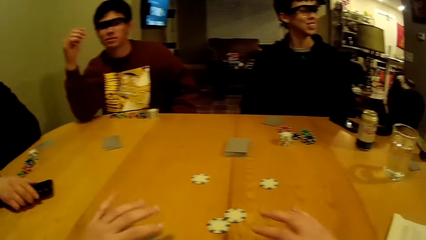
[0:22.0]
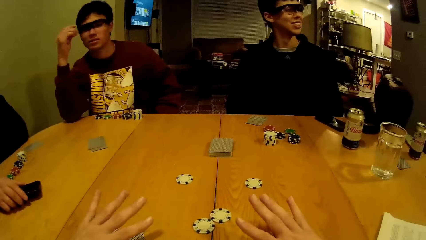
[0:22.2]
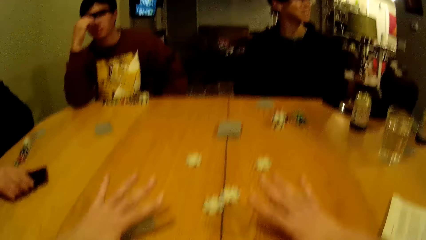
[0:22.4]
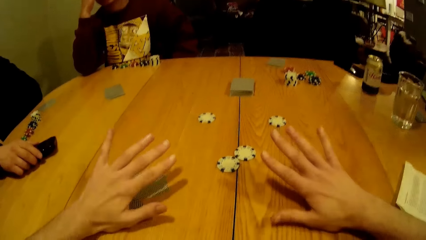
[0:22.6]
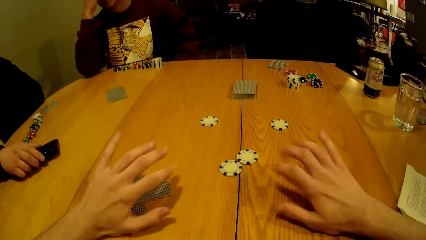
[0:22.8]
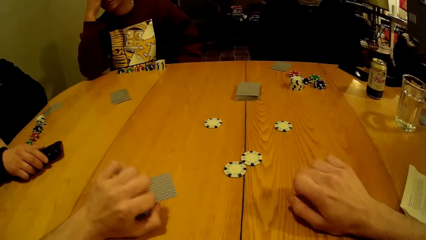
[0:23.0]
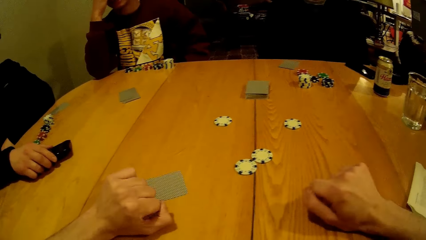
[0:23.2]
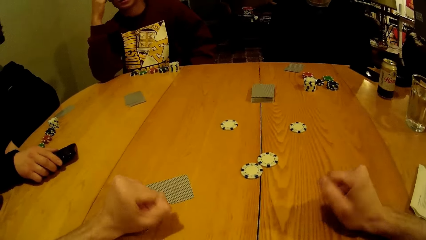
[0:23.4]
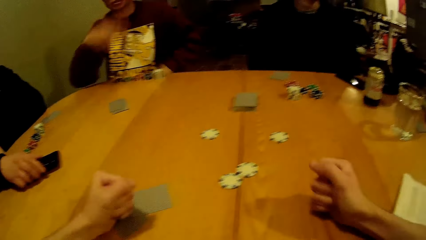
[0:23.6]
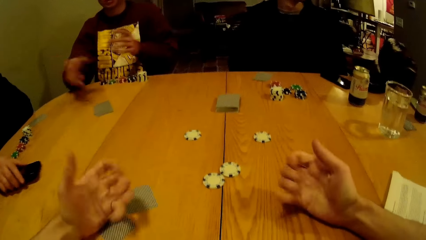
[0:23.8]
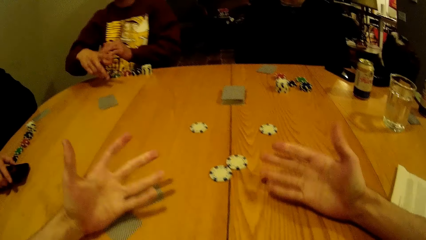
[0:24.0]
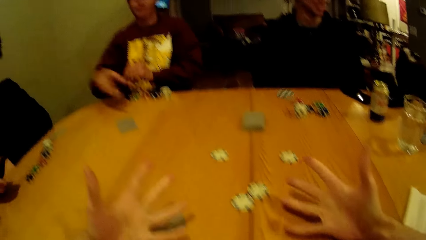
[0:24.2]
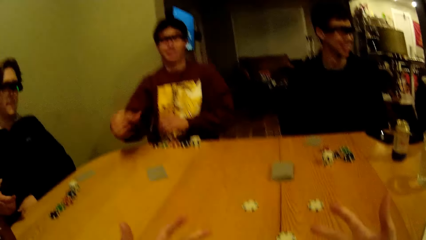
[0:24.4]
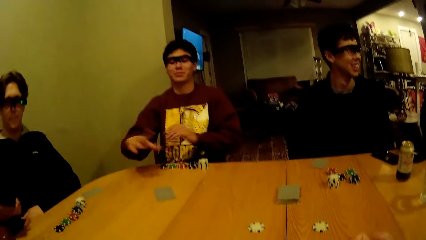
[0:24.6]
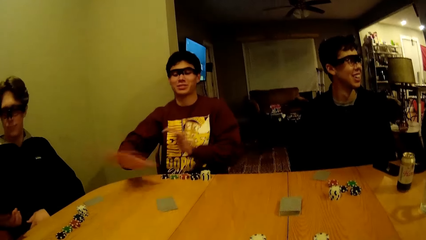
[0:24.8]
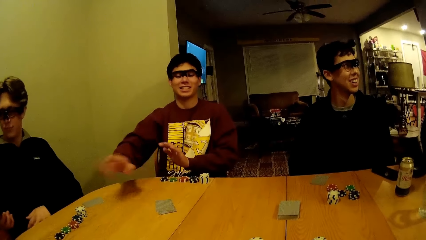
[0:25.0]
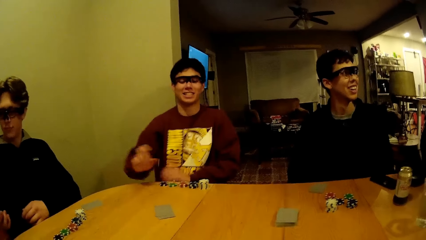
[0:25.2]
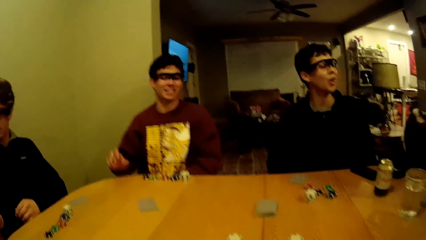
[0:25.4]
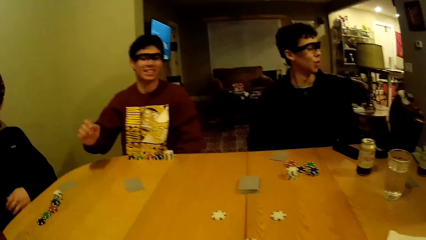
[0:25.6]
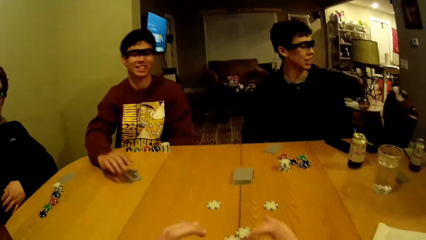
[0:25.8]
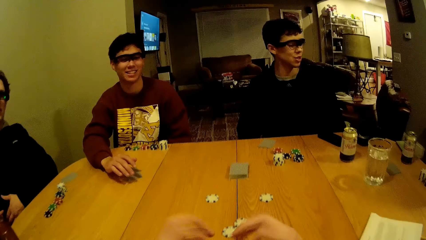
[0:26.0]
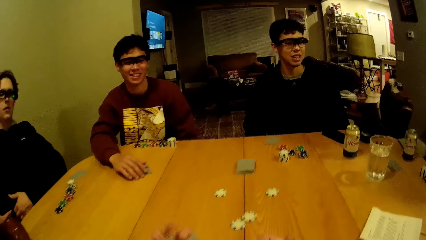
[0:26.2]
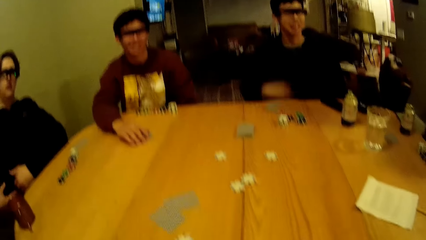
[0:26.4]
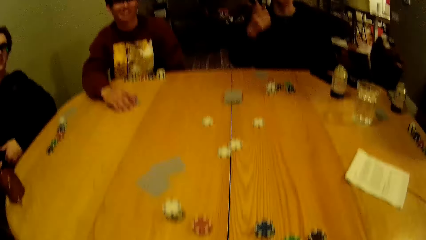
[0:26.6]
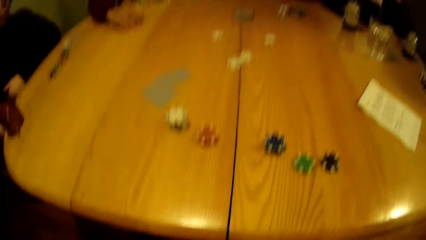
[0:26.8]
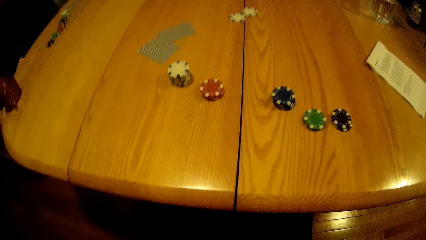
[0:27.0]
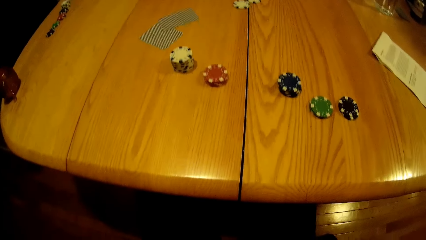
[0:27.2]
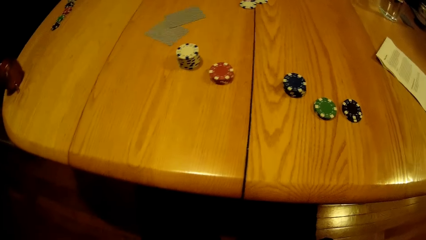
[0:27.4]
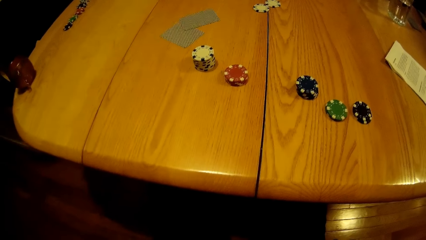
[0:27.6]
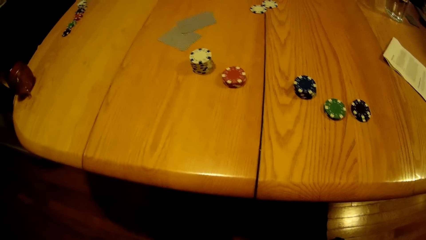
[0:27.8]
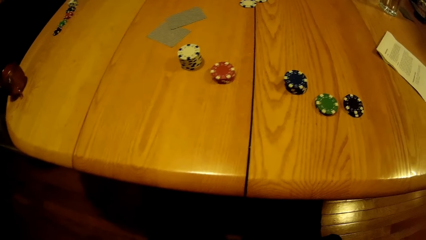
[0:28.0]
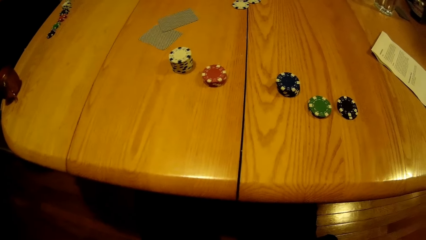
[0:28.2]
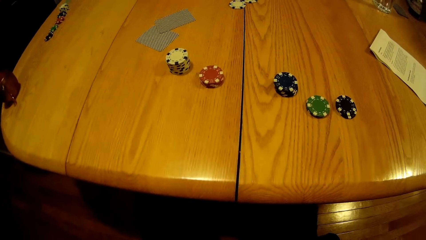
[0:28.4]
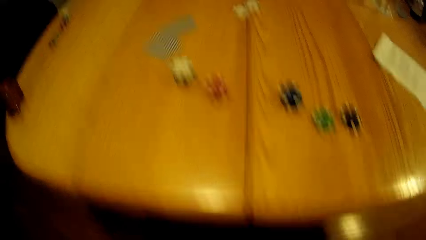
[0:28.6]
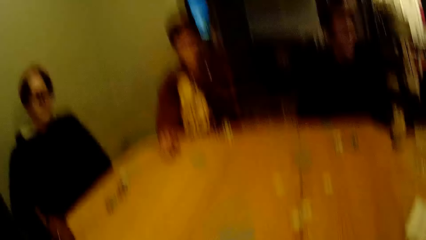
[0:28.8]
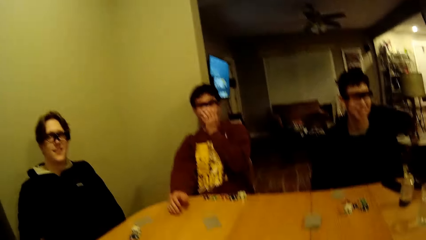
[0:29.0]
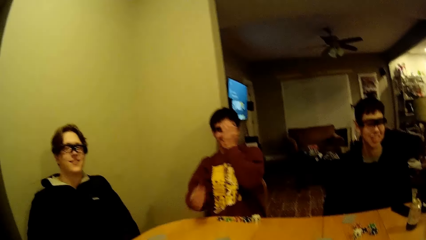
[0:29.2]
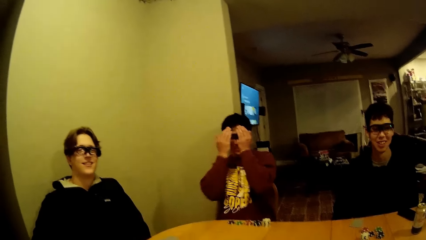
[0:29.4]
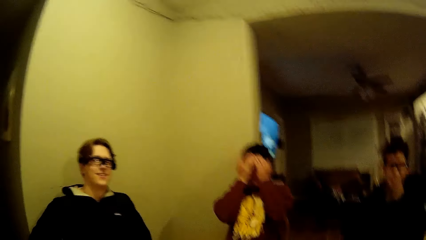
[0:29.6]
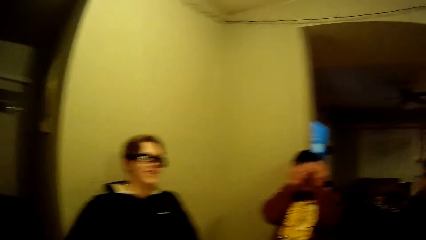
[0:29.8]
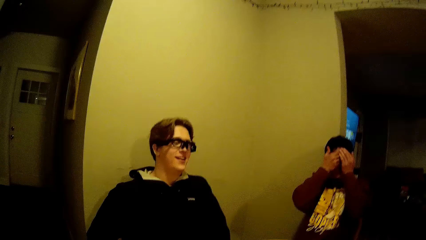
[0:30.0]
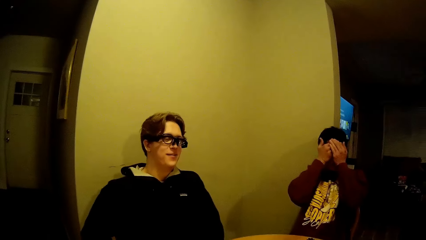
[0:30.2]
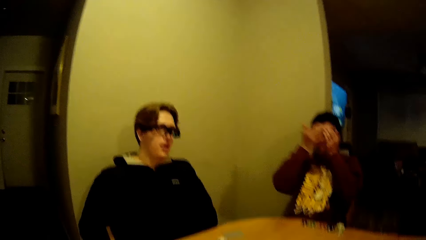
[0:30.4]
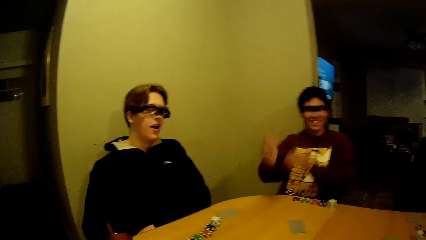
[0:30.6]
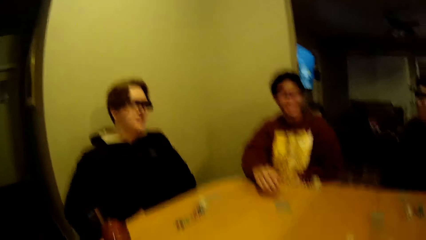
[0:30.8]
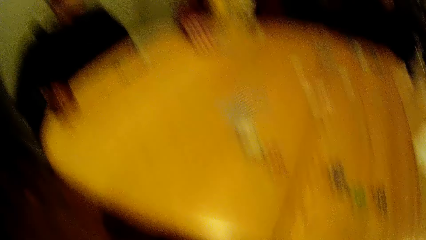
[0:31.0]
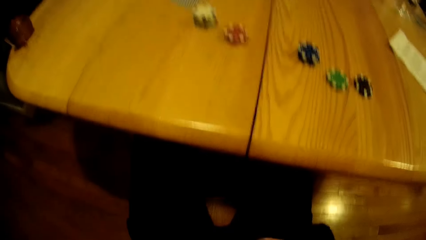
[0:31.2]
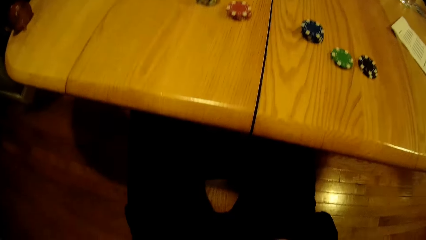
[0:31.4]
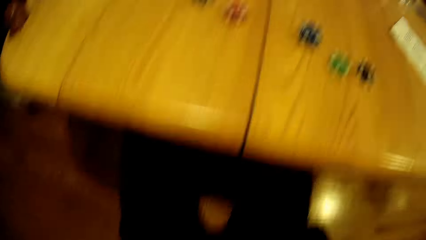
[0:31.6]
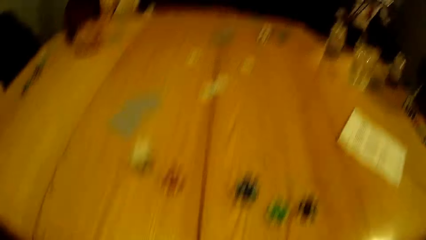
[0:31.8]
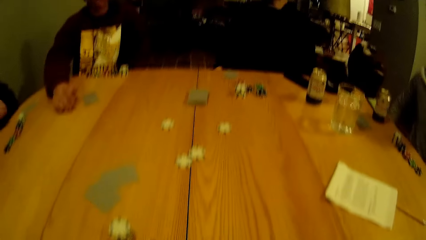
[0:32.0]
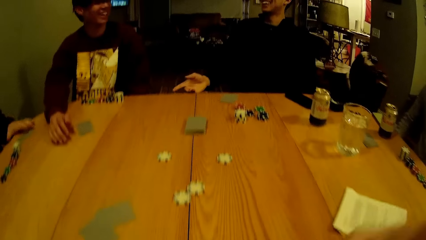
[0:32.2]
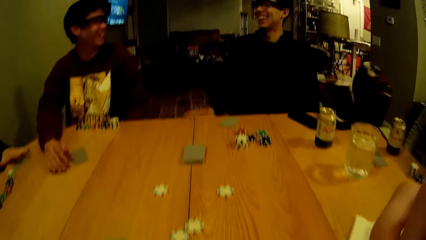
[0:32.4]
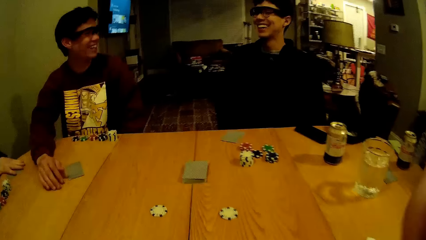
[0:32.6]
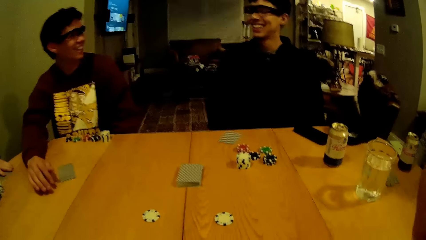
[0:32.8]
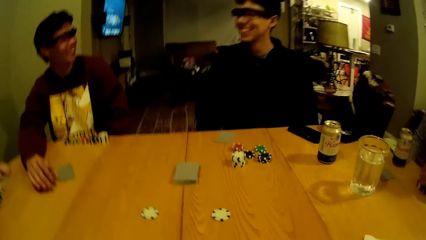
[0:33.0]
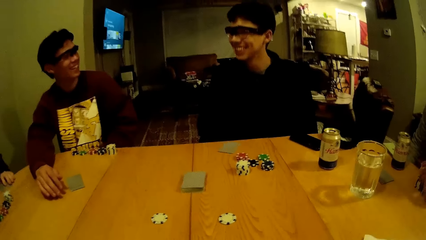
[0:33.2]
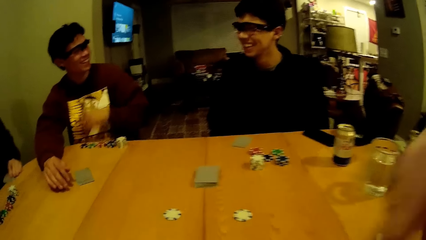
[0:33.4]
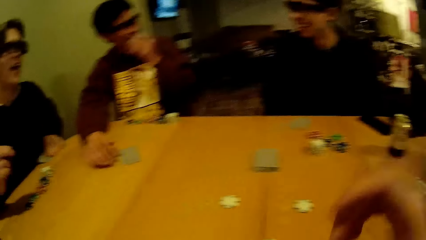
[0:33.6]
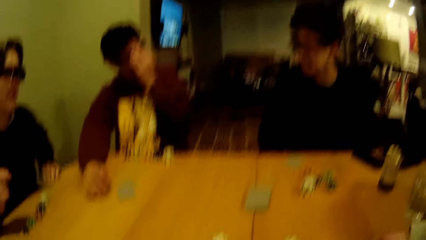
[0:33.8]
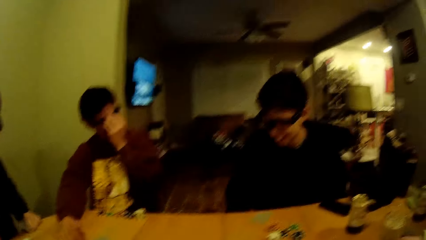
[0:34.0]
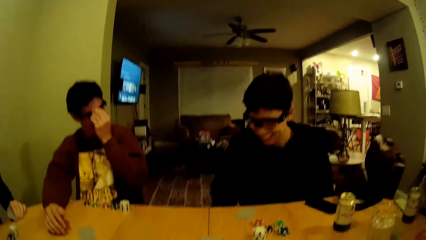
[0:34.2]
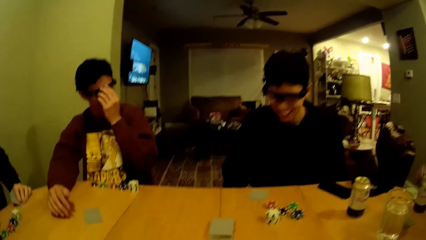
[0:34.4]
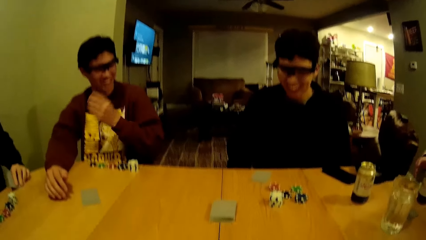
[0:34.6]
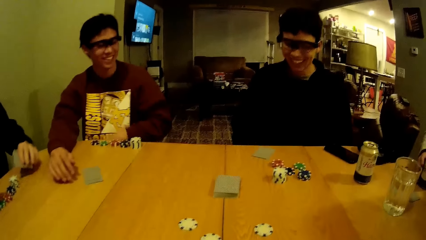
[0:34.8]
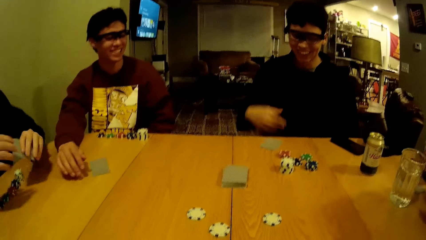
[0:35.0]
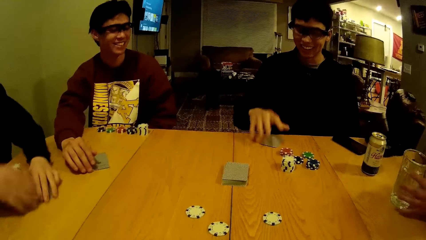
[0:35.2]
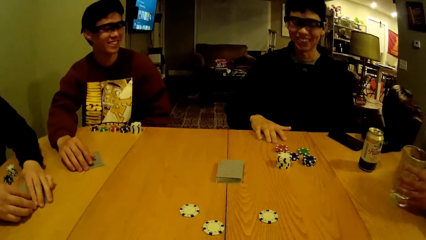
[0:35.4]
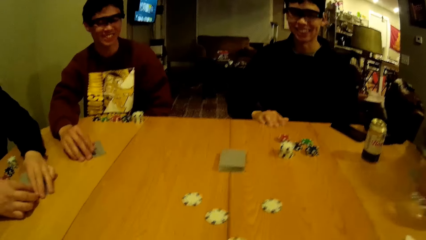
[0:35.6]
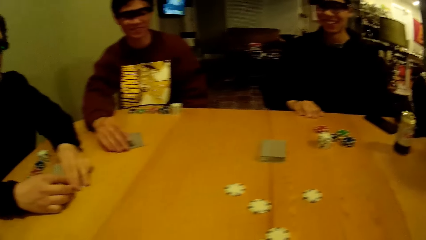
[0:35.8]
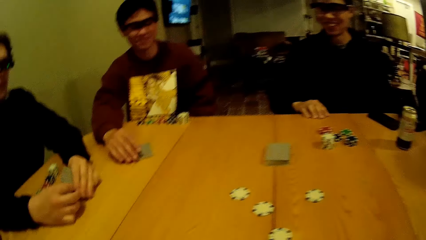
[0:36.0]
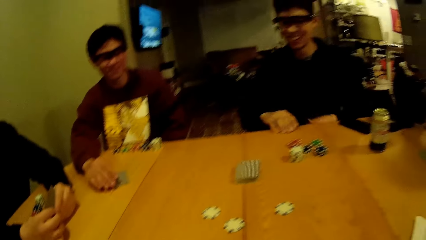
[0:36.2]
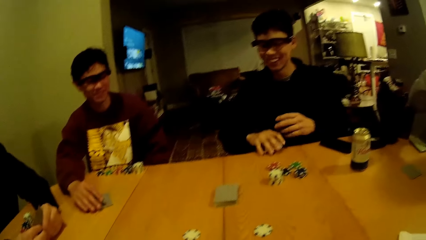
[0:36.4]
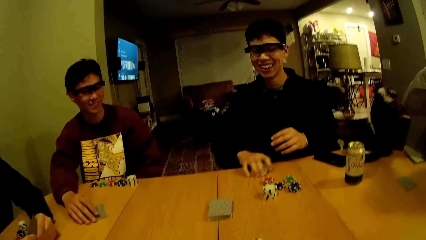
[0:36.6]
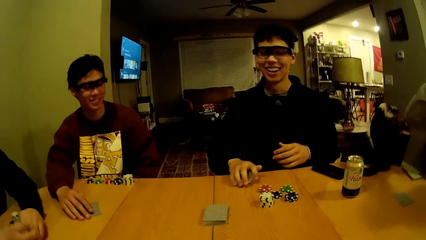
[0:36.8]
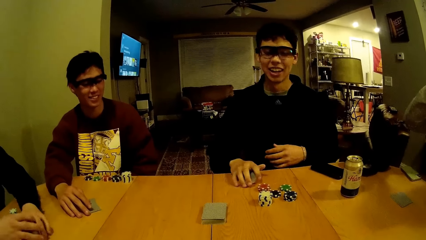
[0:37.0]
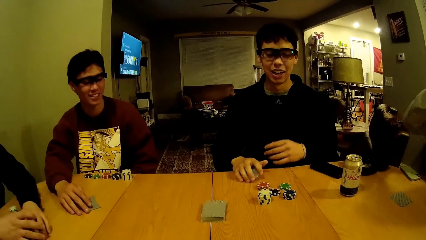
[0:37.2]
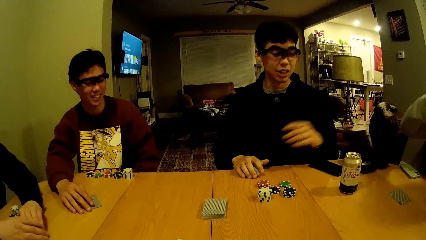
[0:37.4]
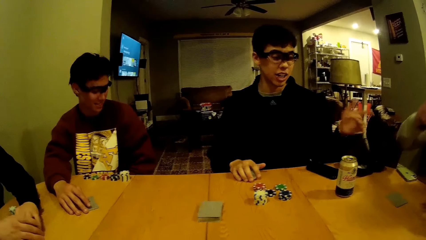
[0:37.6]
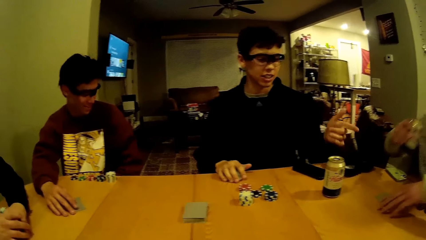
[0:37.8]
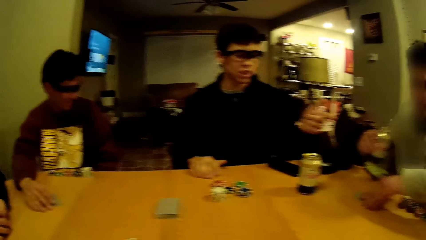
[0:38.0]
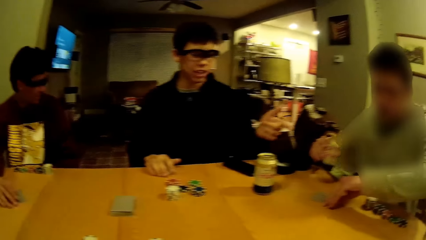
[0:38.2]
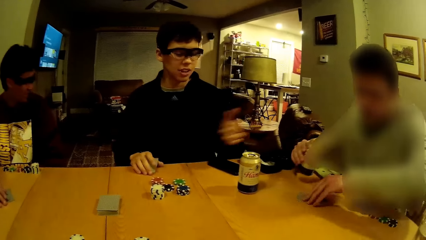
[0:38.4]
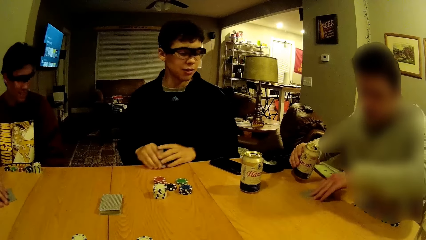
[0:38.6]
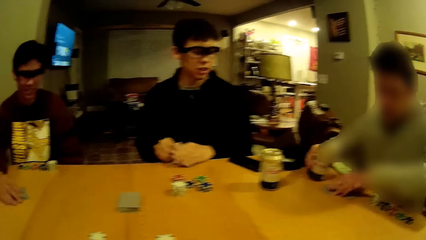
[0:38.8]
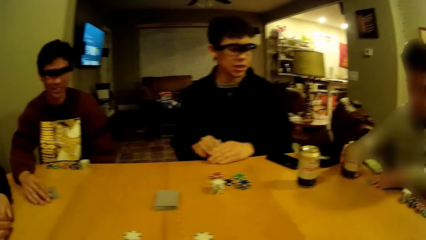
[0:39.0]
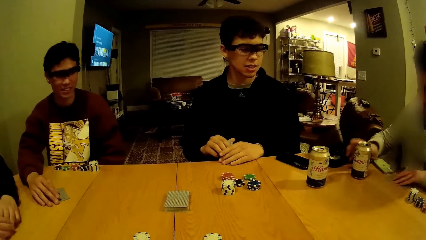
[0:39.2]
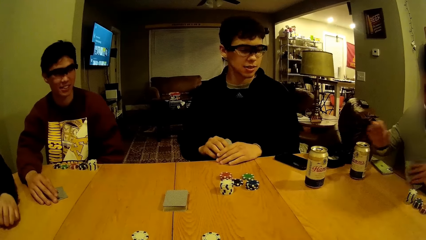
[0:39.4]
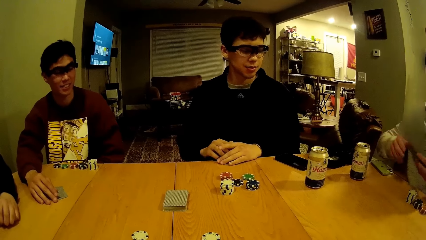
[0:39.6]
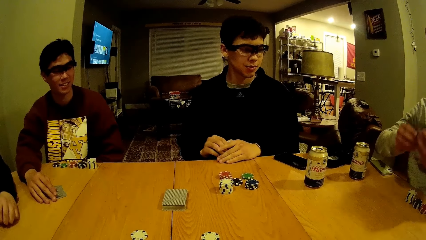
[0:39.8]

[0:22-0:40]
The camera wearer gestures with his hands. The second man gestures with his hands and places his right hand on the table. The camera wearer looks at the chips. The second man covers his face and puts his hands on the table. The camera wearer looks at the chips. He lifts his hand and puts down his hand. The second man places his right hand on the table. The third man places both hands on the table. The first man places his right hand on the table and picks cards from the table. A fourth man drops a can of beer on the table with his right hand. The first man points at the fourth man. The fourth man sits beside the first man and holds the can.
